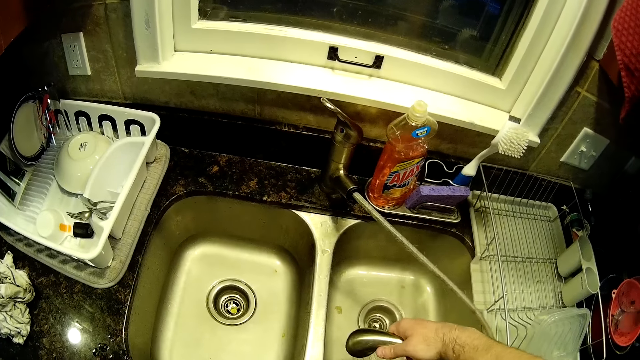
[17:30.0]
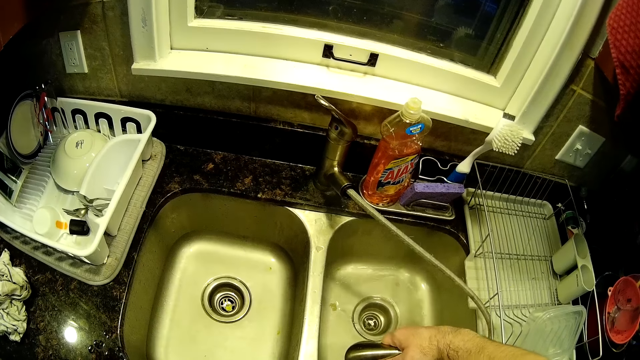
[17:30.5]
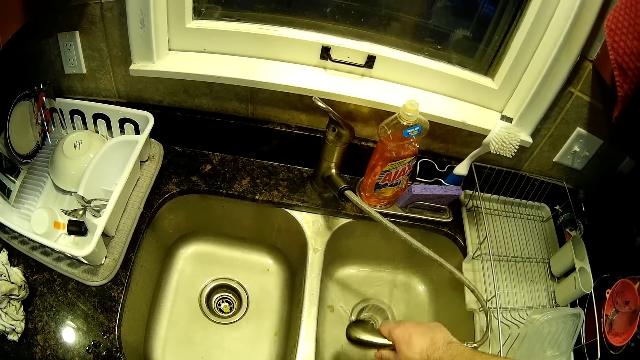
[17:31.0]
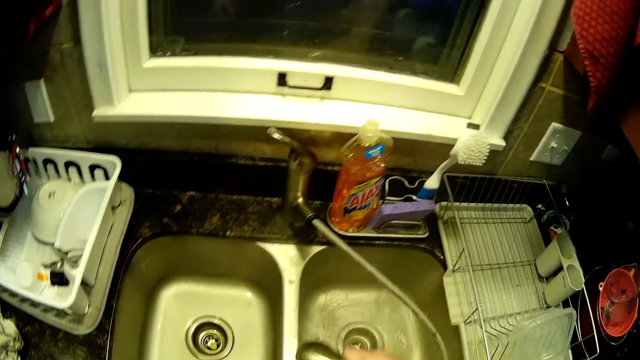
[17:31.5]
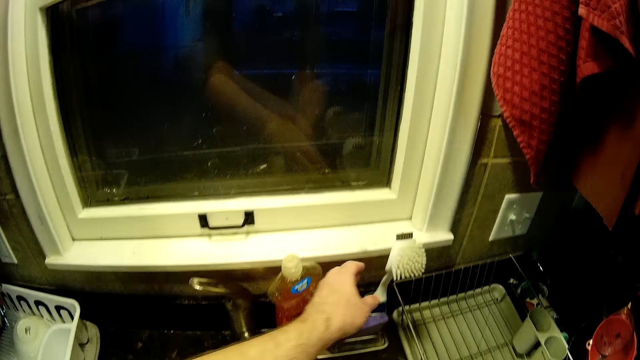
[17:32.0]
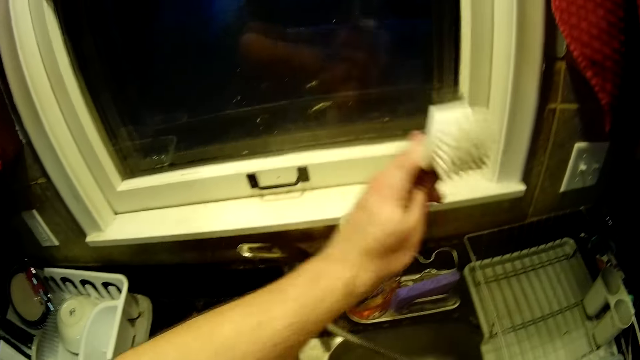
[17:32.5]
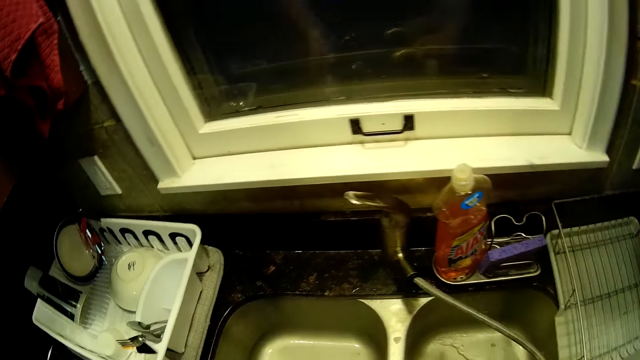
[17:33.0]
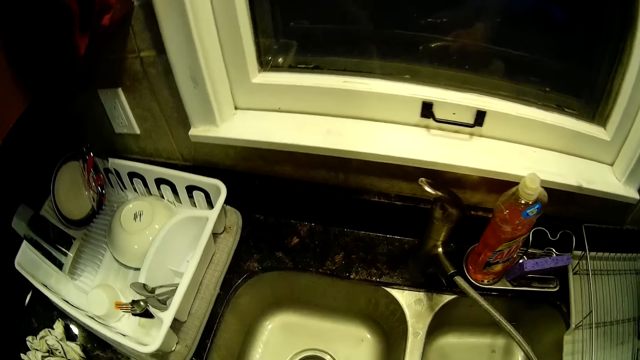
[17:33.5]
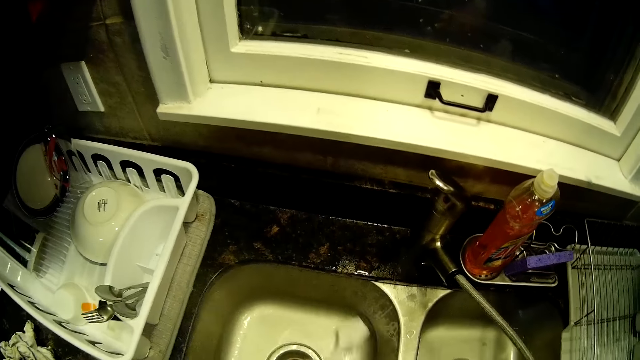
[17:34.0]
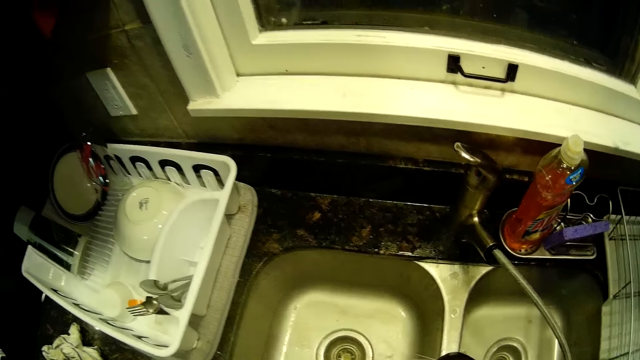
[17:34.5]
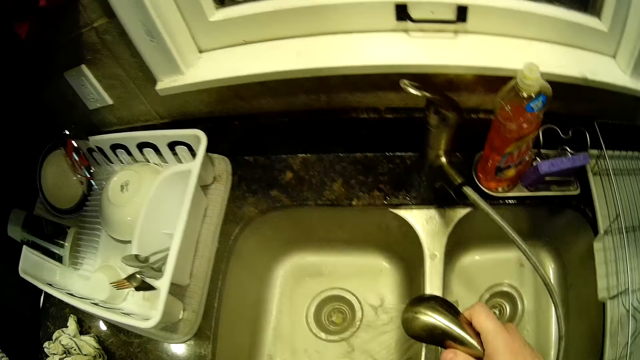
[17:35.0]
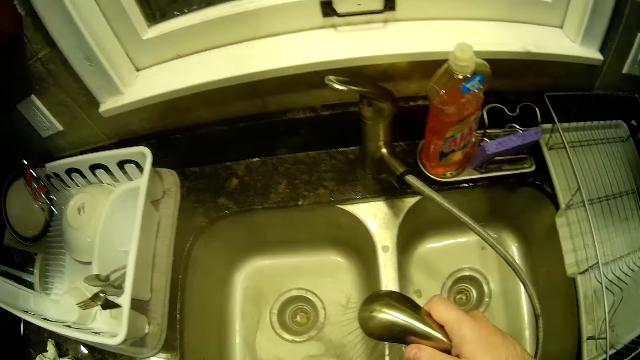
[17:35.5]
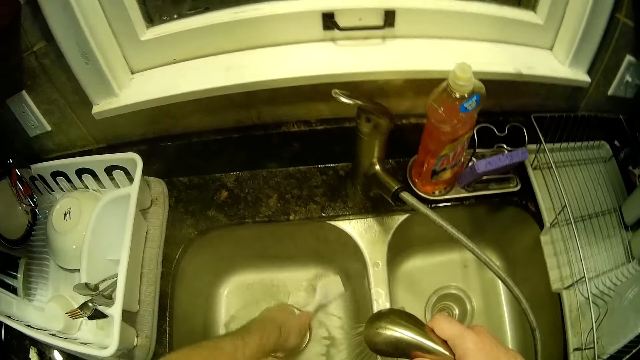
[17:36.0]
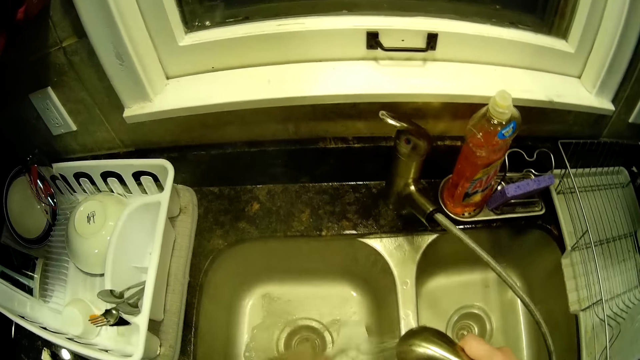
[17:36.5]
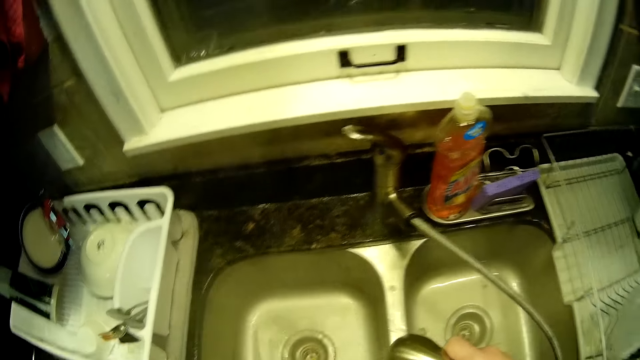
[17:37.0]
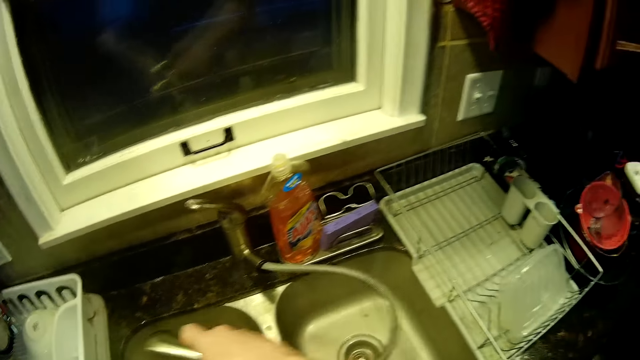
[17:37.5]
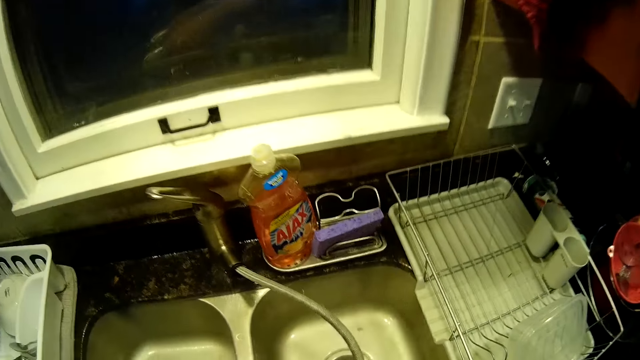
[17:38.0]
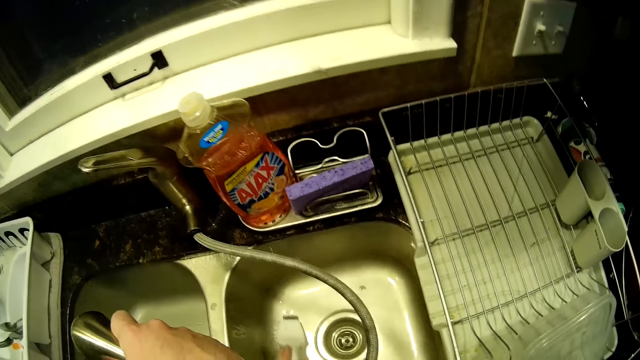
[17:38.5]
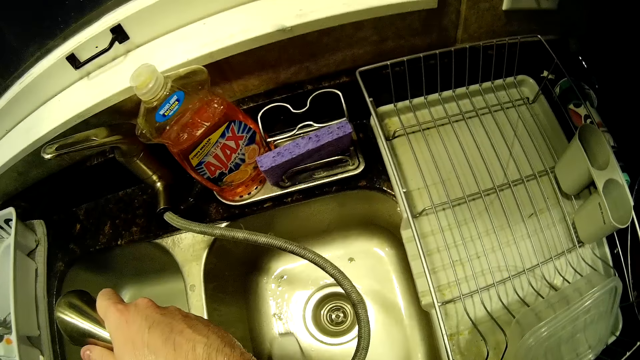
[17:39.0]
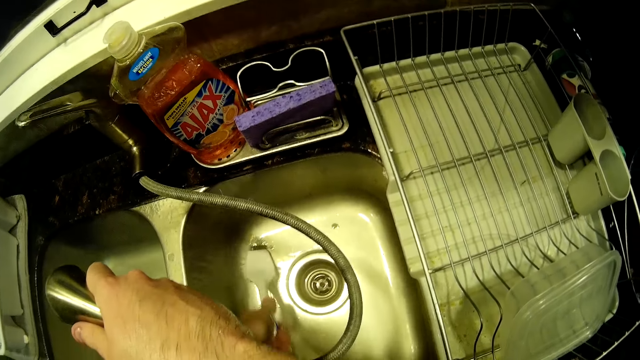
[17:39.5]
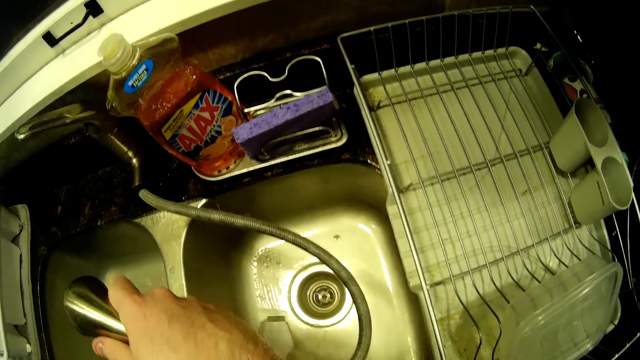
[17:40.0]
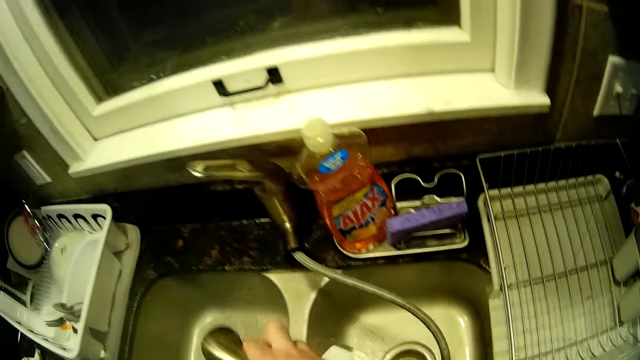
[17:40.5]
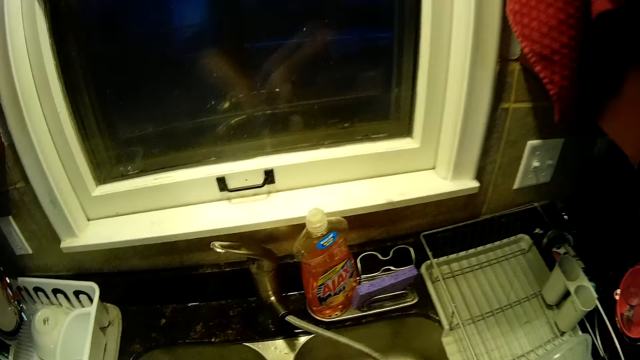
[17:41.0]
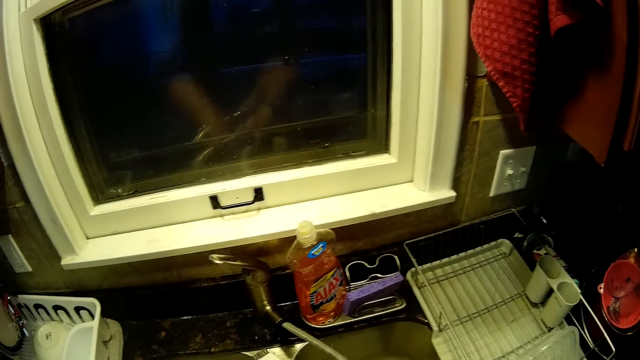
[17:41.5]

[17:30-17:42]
The camera wearer takes a brush. They scrub the sink.

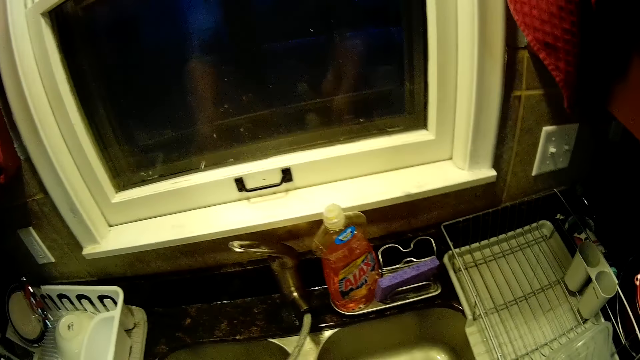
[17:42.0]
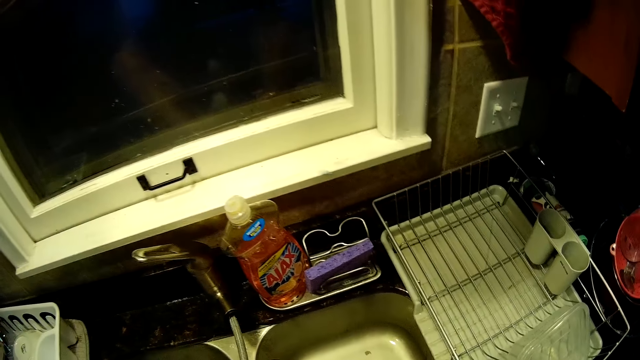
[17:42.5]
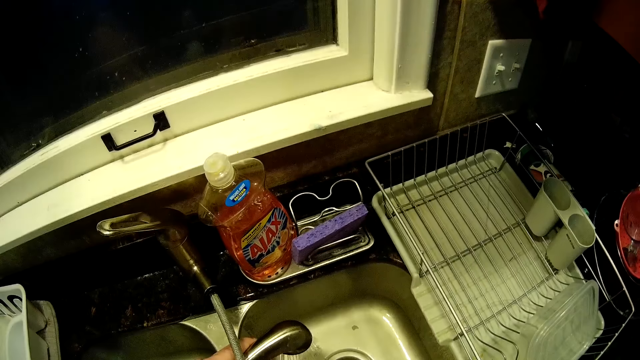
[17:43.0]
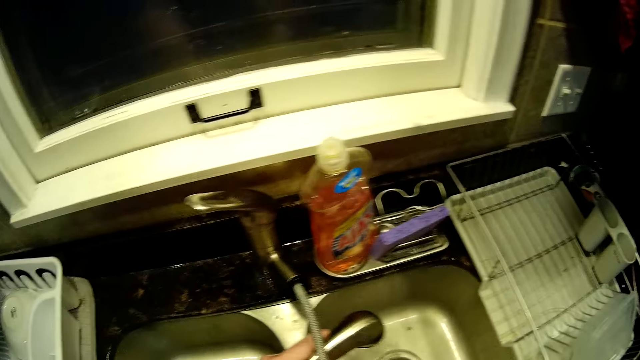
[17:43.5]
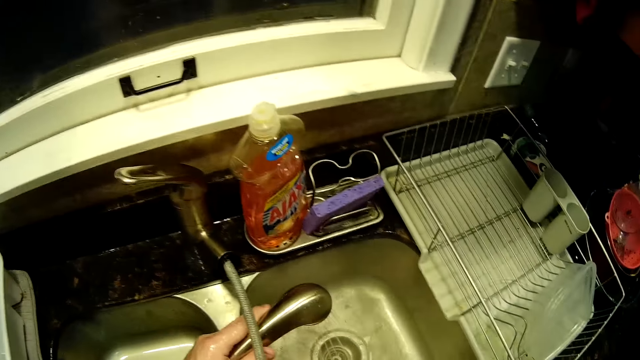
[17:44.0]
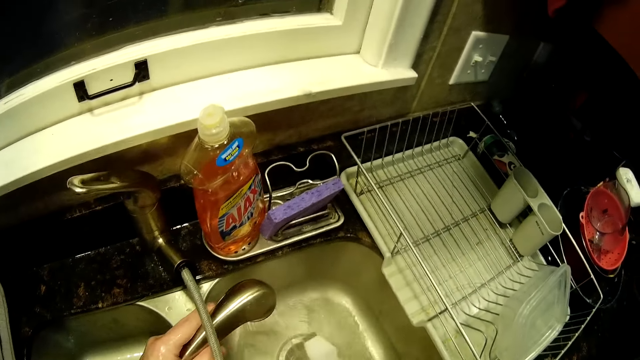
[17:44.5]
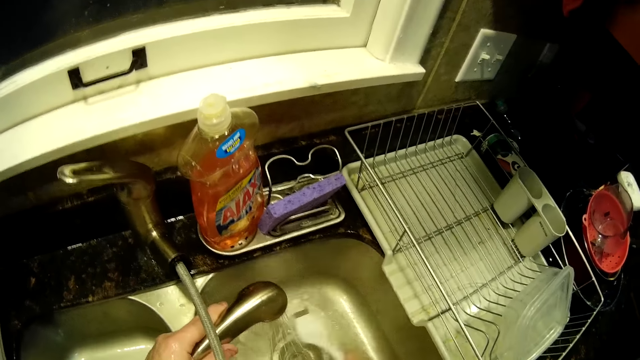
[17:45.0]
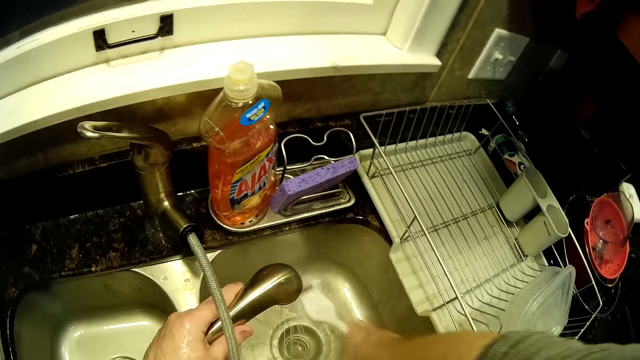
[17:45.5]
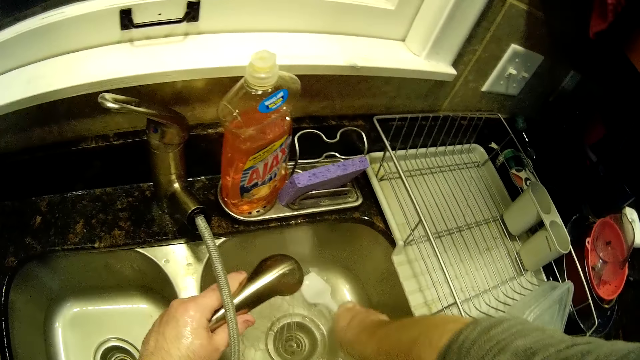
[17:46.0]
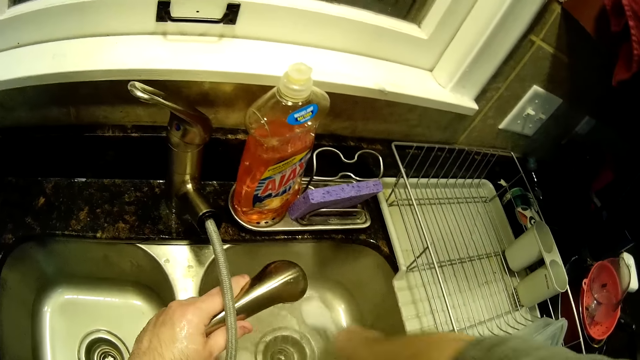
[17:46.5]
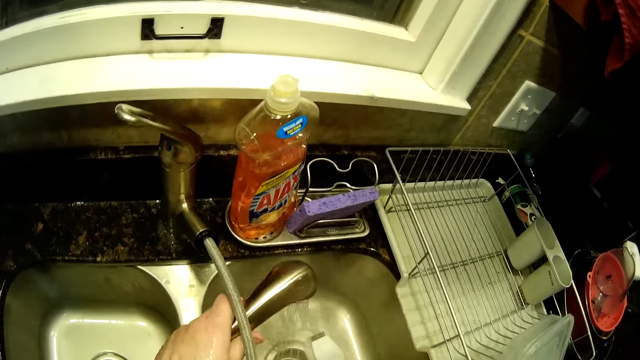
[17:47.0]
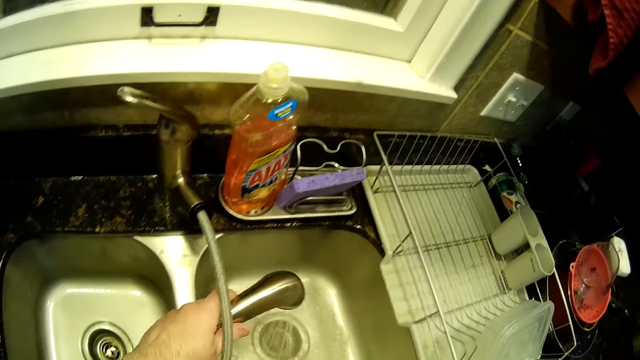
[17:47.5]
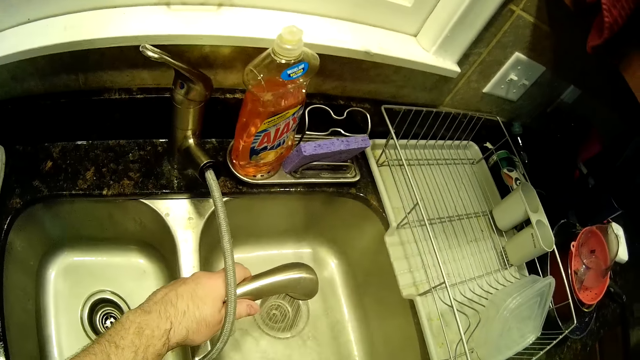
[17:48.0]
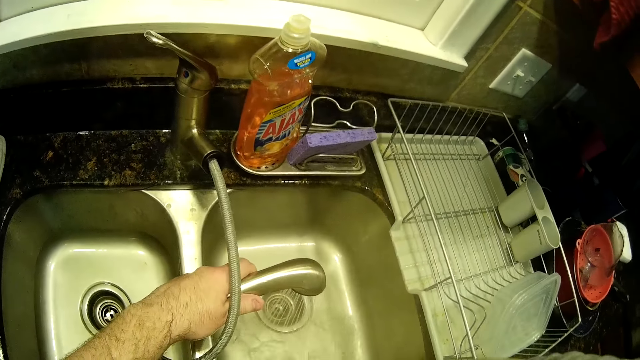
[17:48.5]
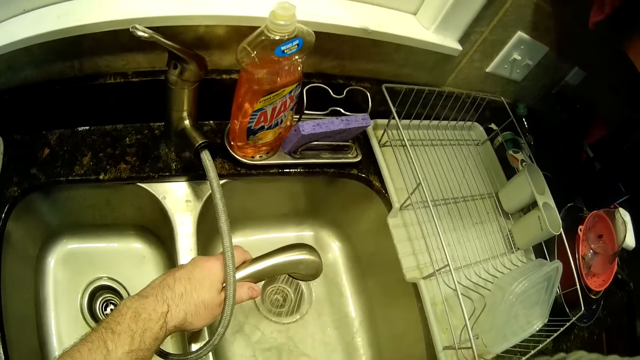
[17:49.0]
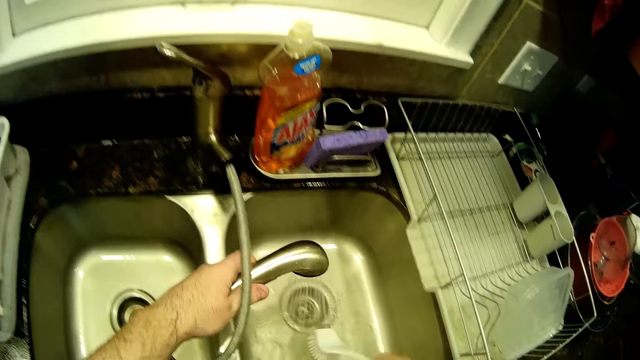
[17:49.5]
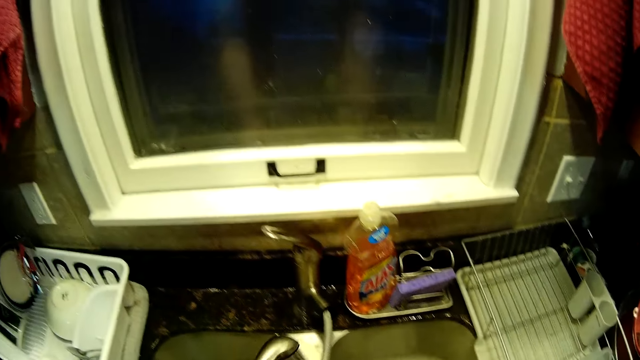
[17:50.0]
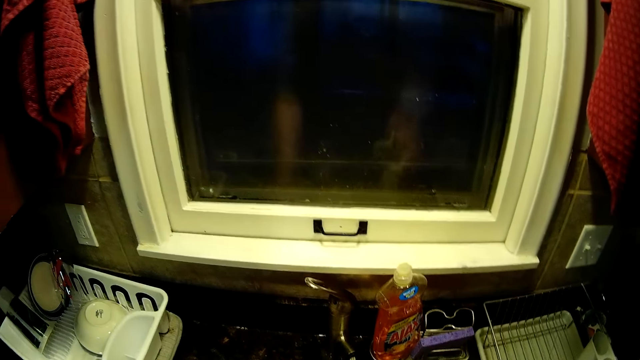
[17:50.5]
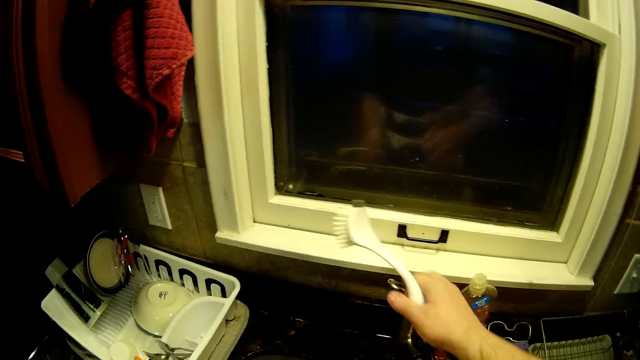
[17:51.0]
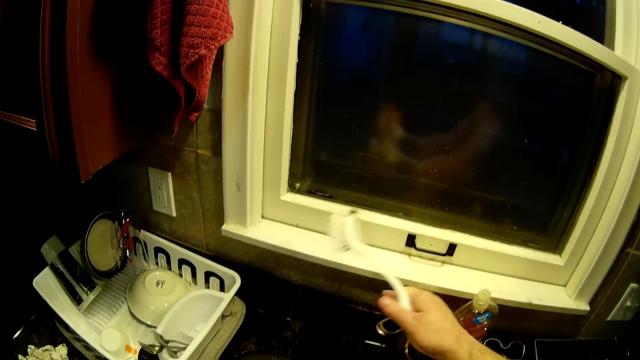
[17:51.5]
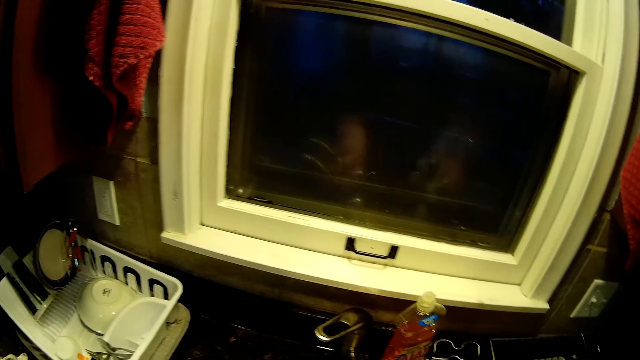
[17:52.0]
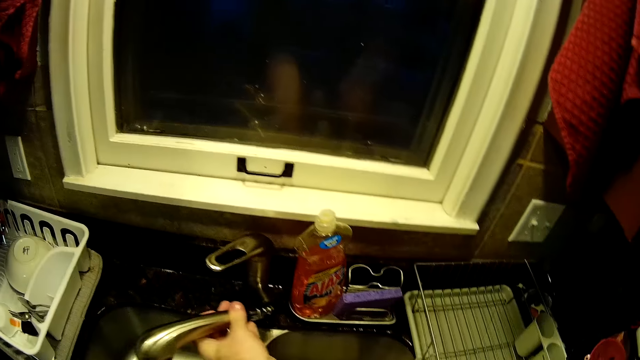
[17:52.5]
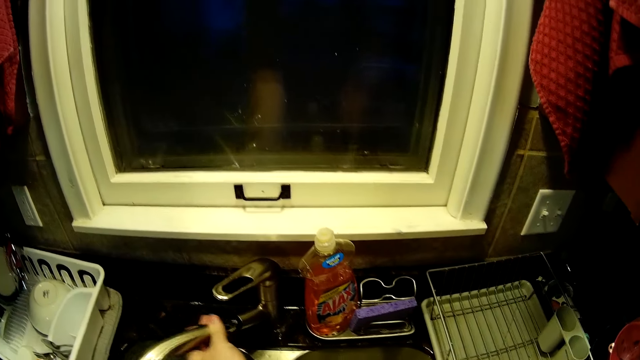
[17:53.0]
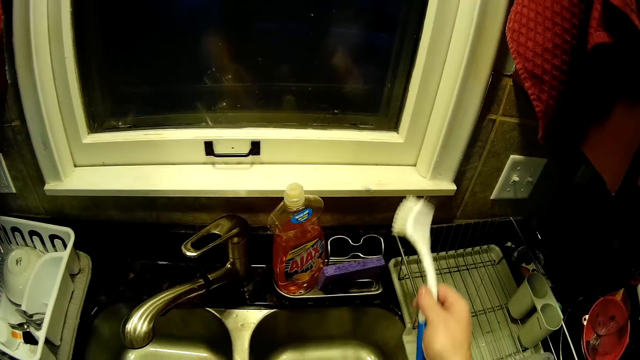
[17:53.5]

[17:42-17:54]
The camera wearer closes the tap. They put the hose down.
